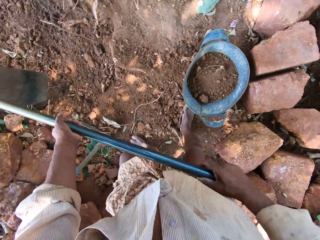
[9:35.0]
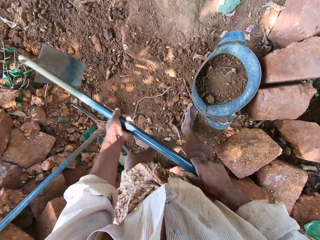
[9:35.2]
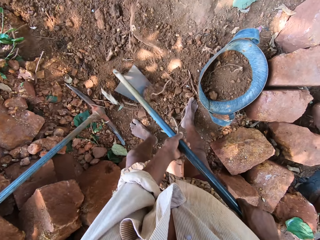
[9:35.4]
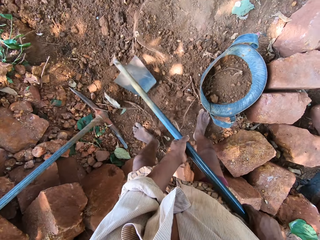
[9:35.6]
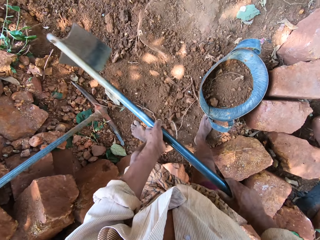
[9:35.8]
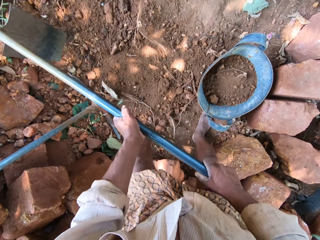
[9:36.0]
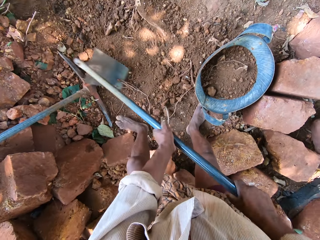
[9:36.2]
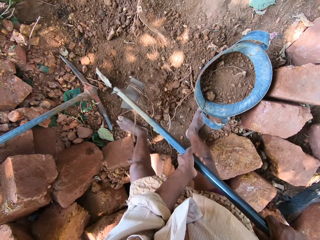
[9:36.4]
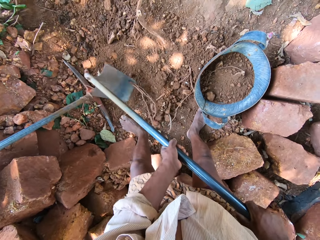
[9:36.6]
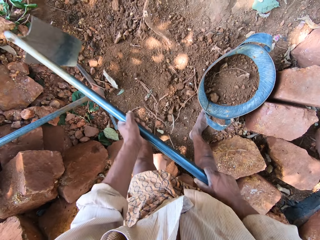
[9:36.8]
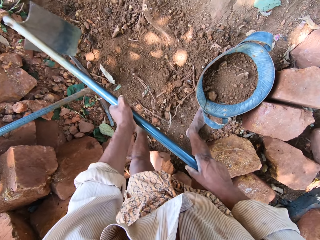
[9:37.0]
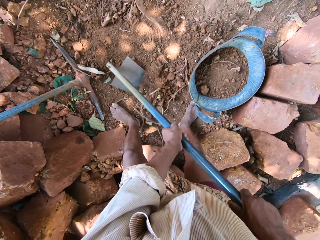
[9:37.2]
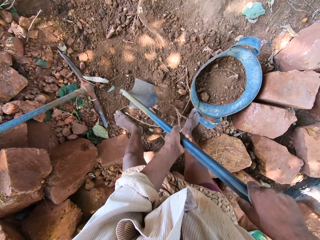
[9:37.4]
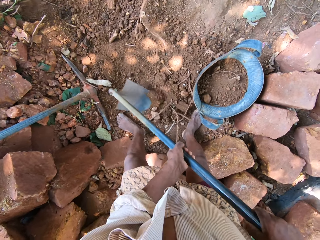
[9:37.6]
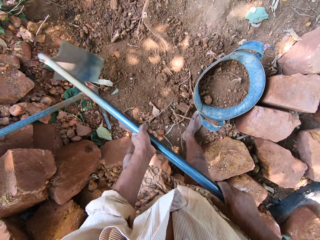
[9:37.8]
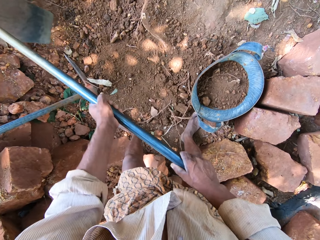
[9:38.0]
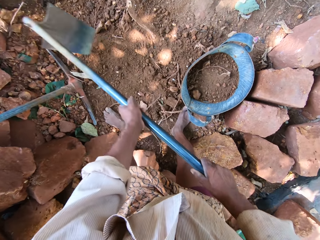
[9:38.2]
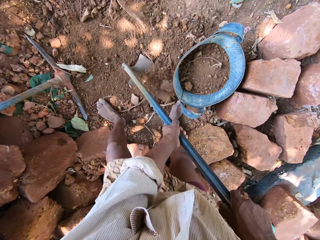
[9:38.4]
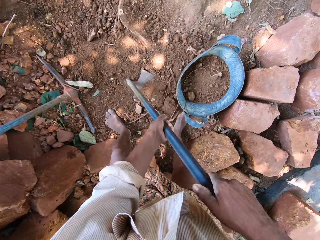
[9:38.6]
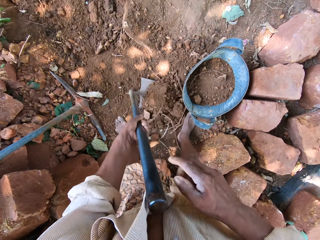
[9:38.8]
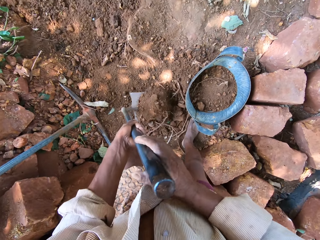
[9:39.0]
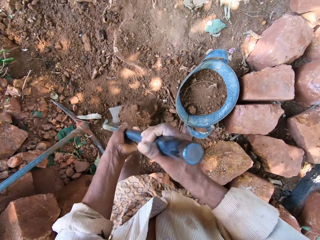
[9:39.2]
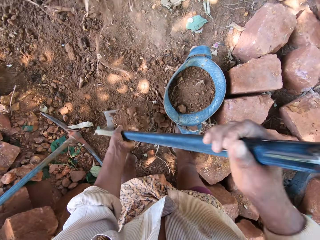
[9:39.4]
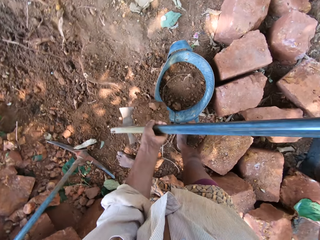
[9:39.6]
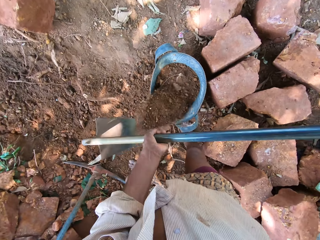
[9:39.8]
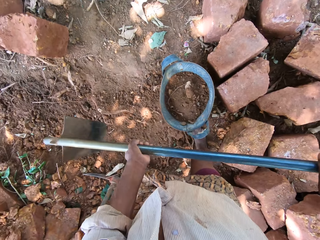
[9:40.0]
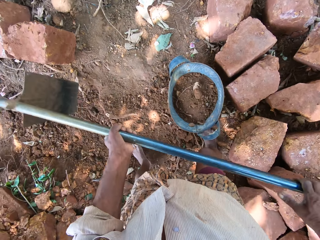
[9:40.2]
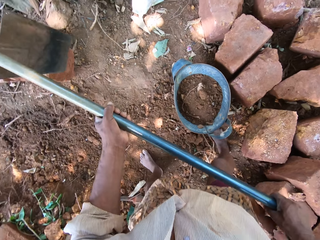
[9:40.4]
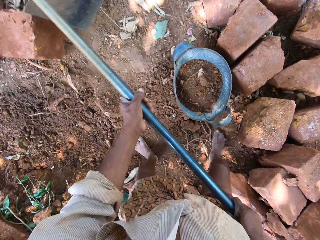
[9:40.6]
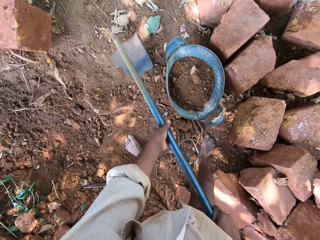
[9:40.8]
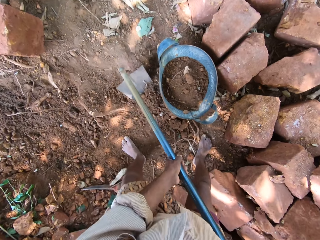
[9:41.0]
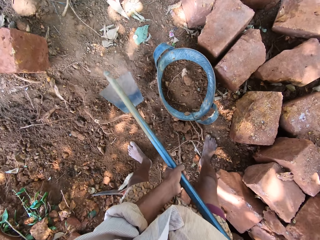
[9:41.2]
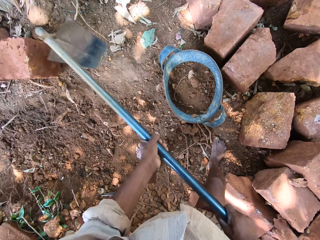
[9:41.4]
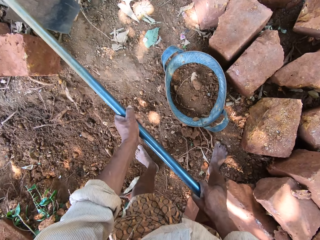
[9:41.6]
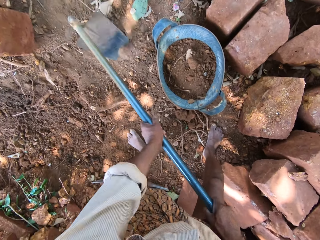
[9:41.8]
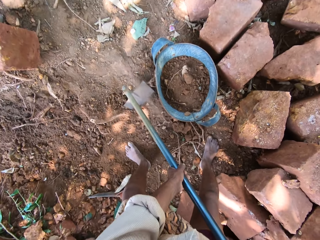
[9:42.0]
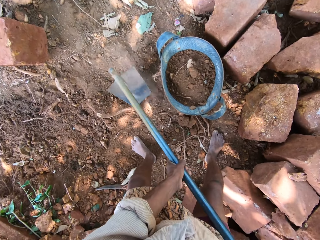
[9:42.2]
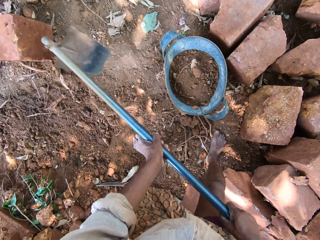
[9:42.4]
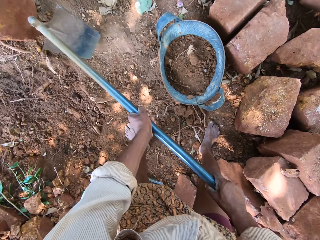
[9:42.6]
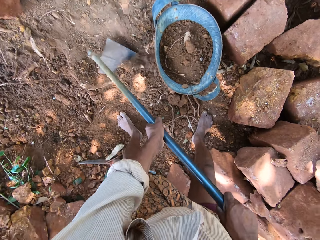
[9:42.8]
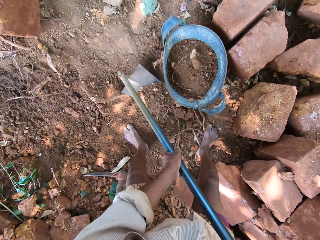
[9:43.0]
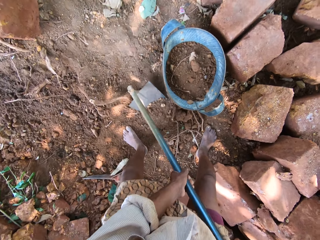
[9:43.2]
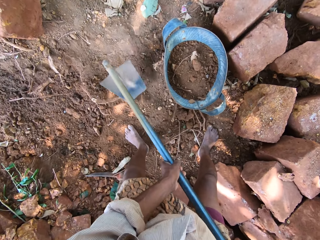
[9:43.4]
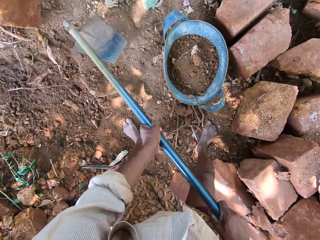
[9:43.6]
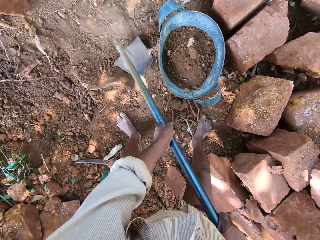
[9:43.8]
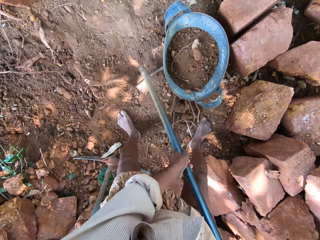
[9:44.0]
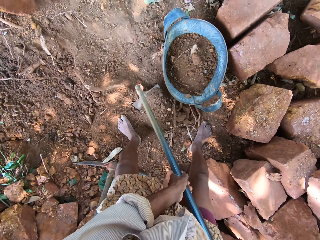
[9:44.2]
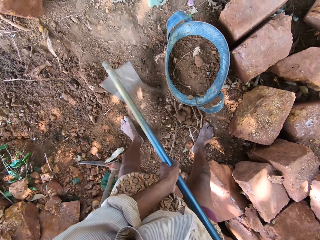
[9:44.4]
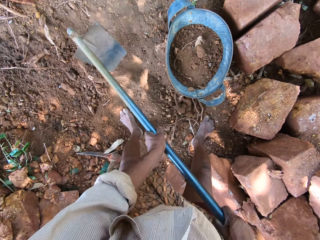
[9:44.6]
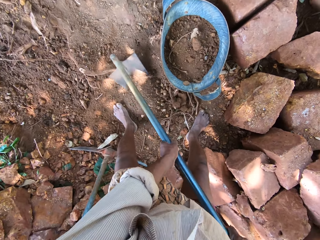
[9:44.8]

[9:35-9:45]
The camera wearer digs the ground with the hoe in both hands. He packs dirt from the ground with the hoe in both hands. He pours dirt from the hoe in both hands into the bucket on the ground. He digs the ground with the hoe in both hands.

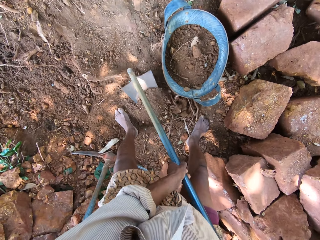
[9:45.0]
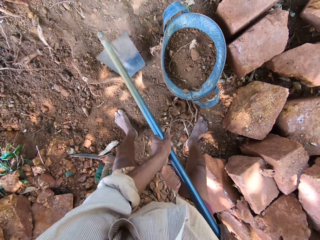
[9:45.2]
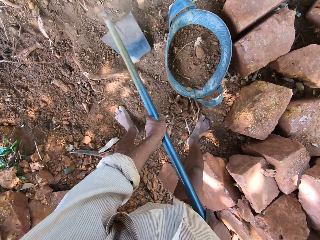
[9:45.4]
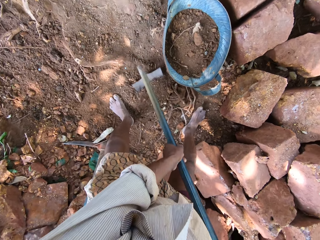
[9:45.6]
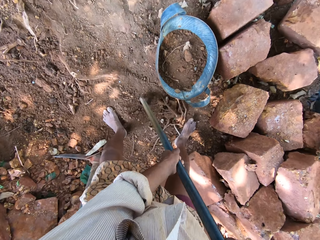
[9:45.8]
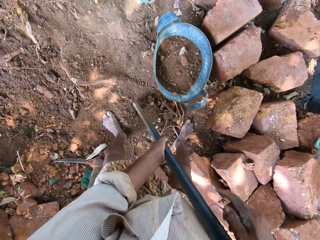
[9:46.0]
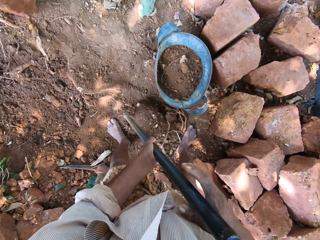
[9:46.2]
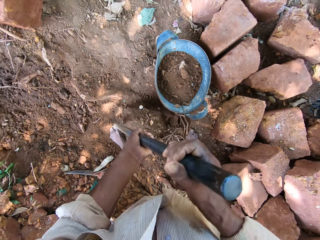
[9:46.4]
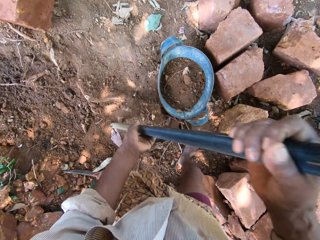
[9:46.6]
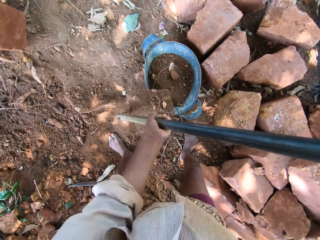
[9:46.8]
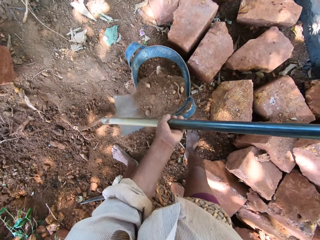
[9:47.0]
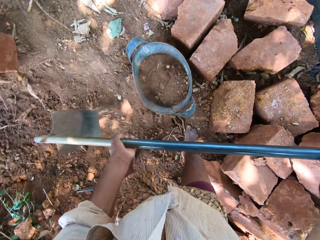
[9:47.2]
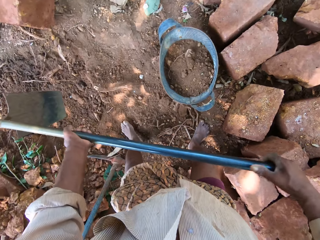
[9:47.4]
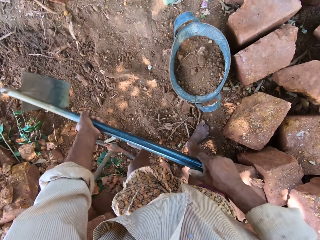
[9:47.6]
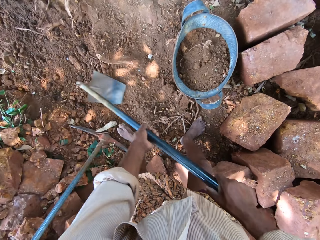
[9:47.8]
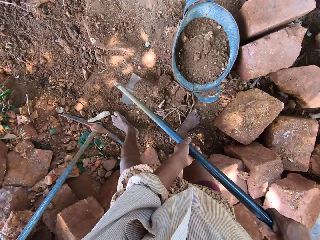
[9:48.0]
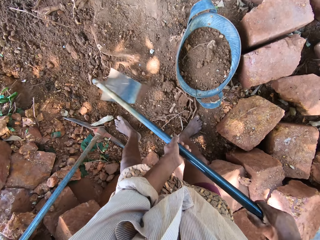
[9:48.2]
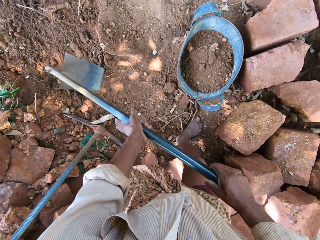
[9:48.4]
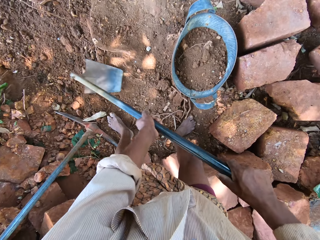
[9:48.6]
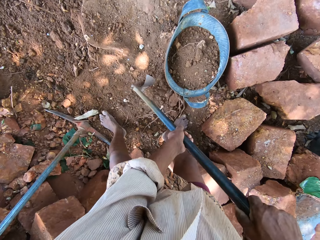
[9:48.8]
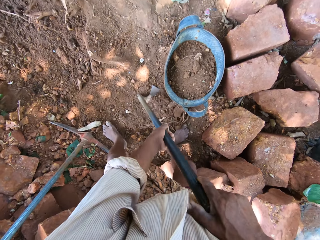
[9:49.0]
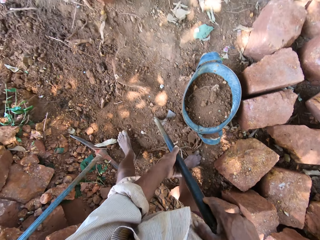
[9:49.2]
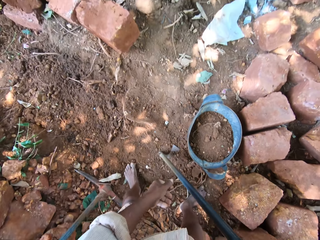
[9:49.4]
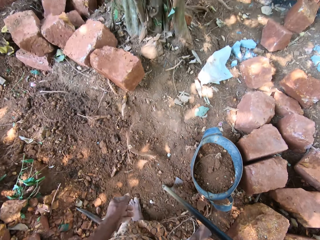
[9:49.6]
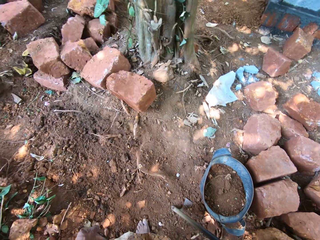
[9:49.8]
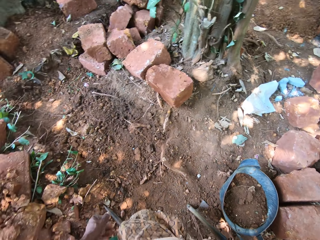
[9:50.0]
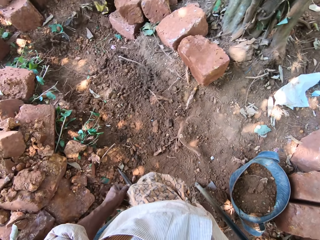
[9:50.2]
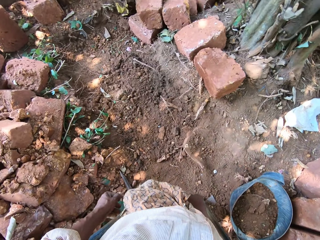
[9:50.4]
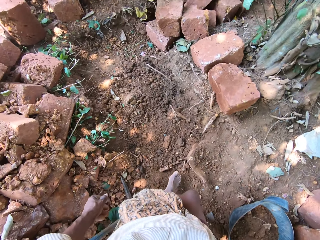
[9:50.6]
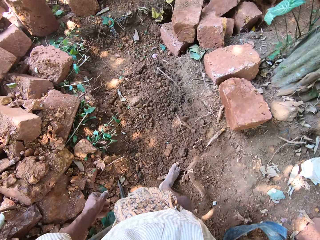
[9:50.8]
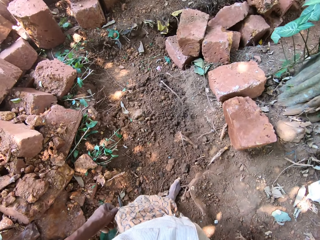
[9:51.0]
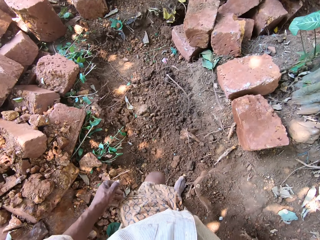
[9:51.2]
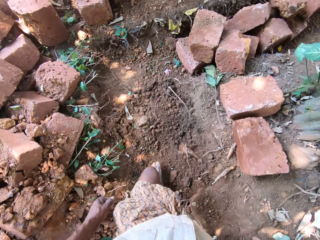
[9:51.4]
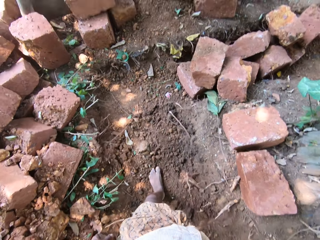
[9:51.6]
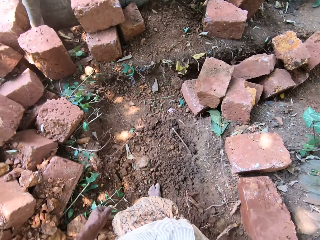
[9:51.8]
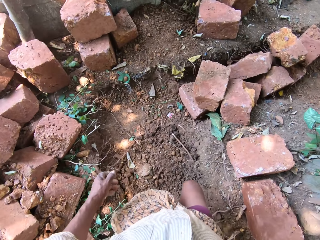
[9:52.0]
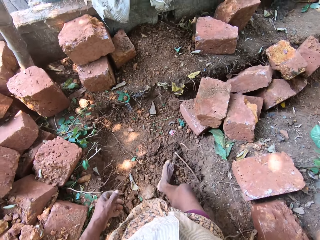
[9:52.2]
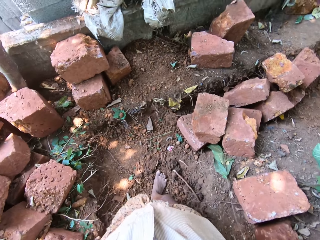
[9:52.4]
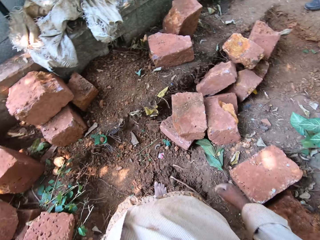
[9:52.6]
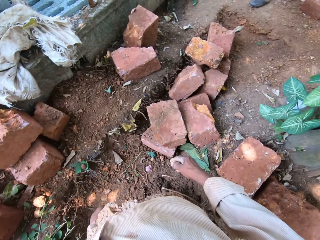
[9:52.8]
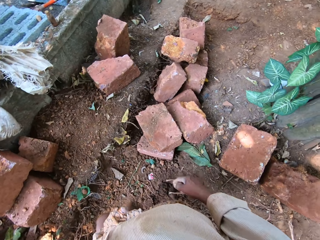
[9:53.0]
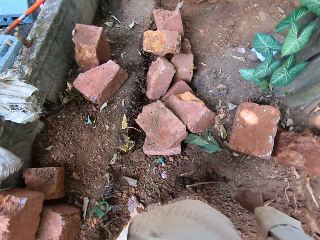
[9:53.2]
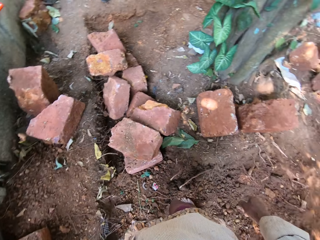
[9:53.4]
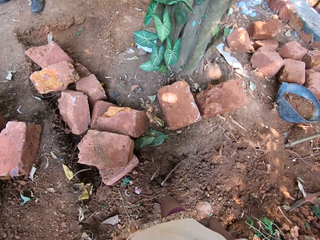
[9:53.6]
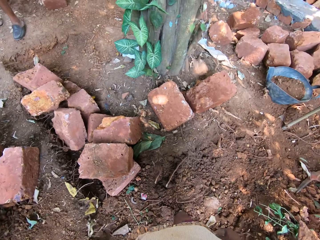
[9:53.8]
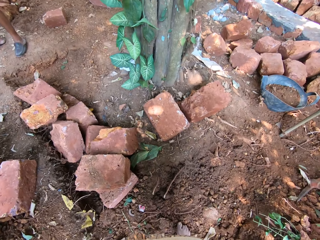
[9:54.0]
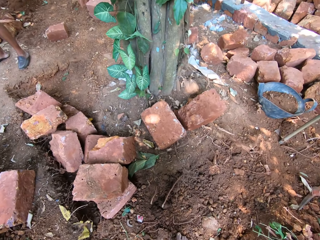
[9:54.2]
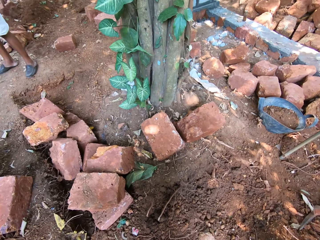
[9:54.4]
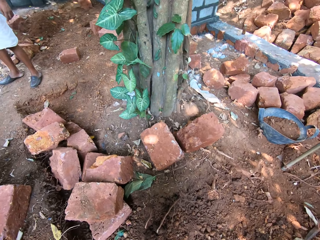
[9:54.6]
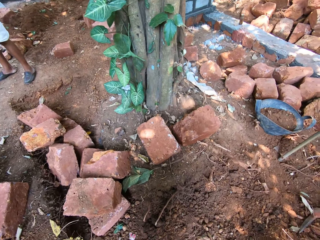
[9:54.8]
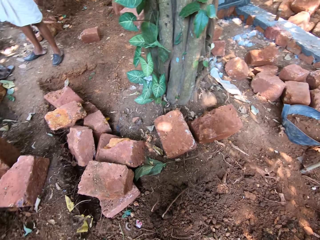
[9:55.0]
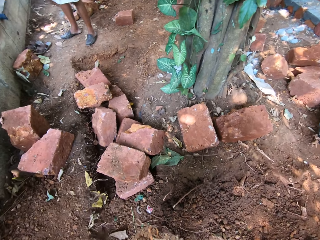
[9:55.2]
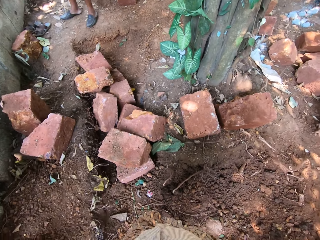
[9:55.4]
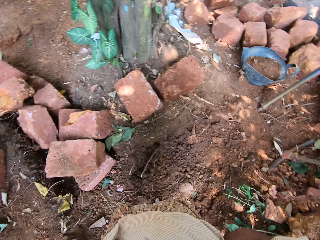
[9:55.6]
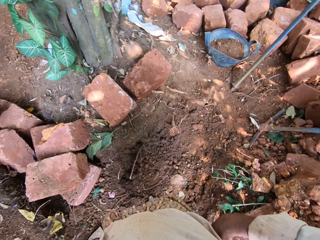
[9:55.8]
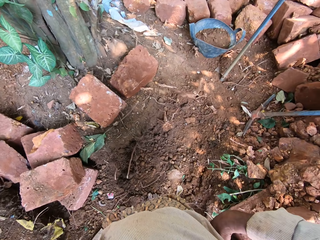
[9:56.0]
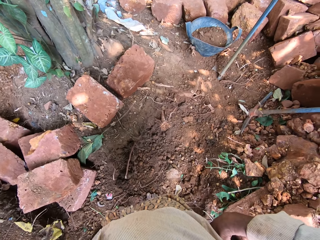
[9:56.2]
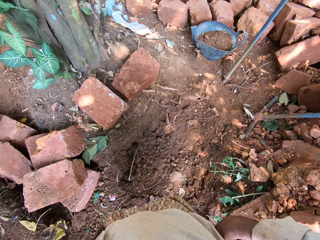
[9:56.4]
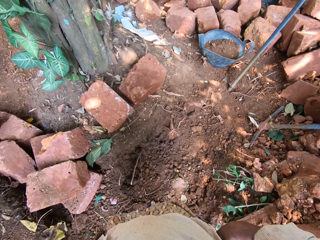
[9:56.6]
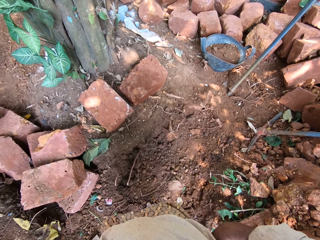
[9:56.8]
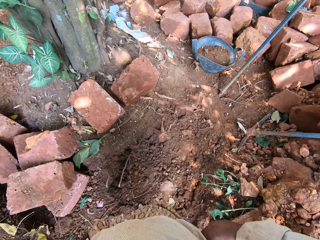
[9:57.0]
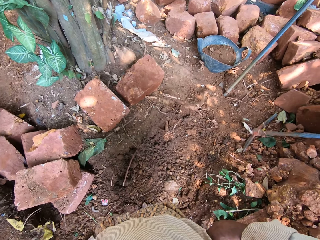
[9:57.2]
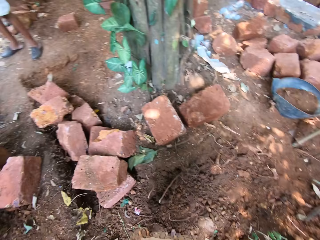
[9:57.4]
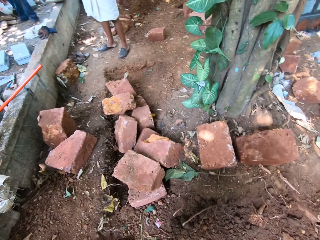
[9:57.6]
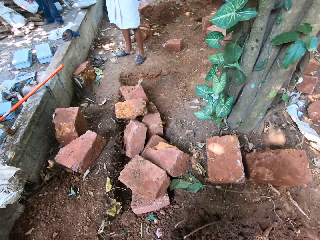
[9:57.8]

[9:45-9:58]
The camera wearer packs dirt from the ground with the hoe in both hands. A man interacts with the camera wearer. The camera wearer pours dirt from the hoe in both hands into the bucket on the ground. He digs the ground with the hoe in both hands and drops the hoe in both hands on the ground. He looks around. He walks around the construction site. He steps forward. He looks around. The man appears. The camera wearer looks around.
